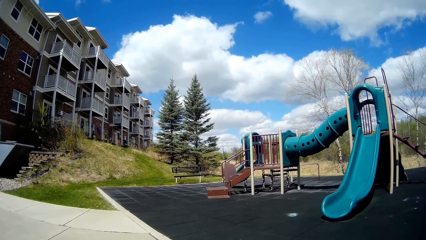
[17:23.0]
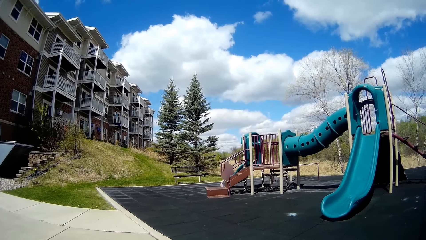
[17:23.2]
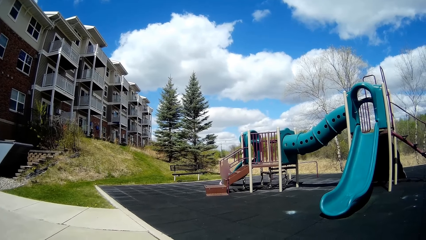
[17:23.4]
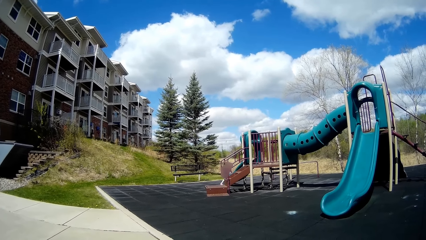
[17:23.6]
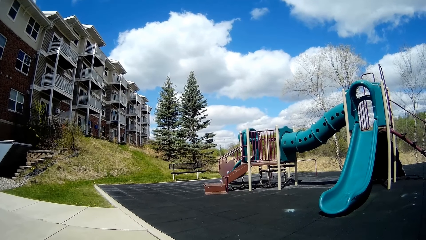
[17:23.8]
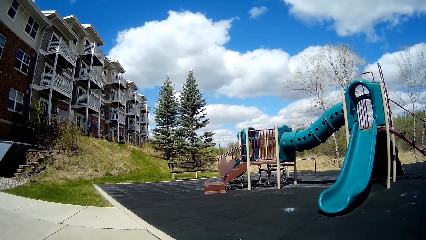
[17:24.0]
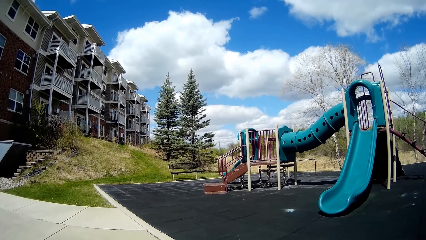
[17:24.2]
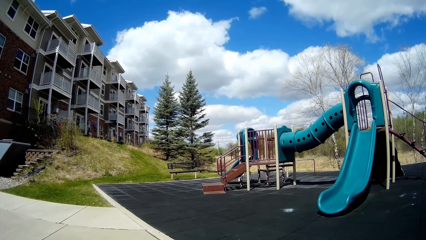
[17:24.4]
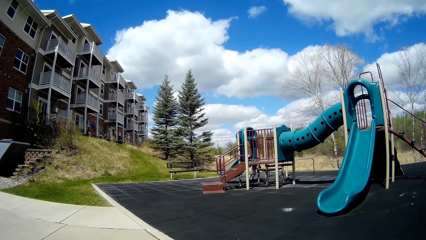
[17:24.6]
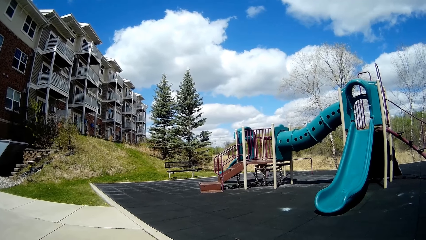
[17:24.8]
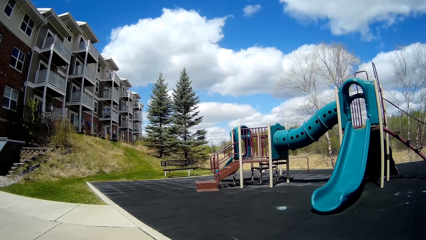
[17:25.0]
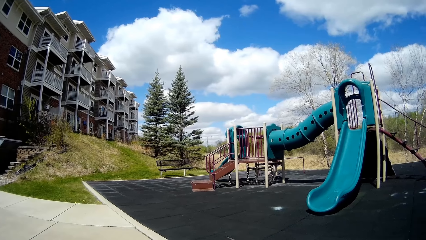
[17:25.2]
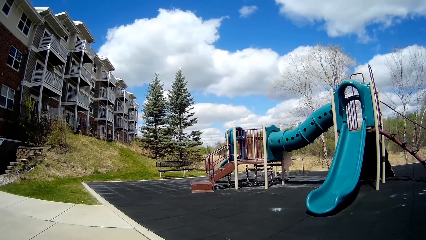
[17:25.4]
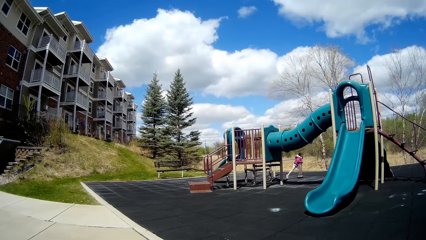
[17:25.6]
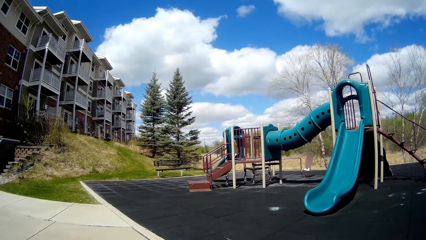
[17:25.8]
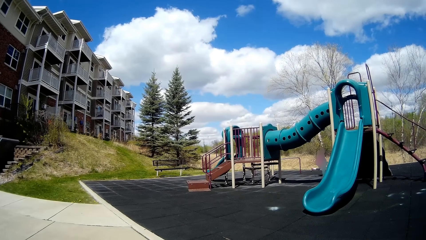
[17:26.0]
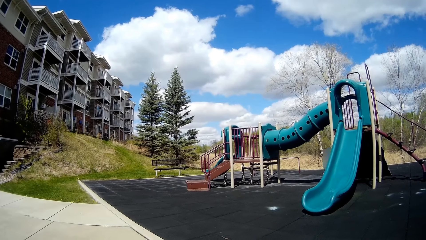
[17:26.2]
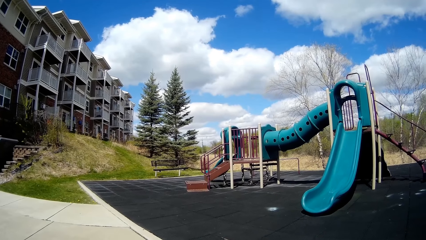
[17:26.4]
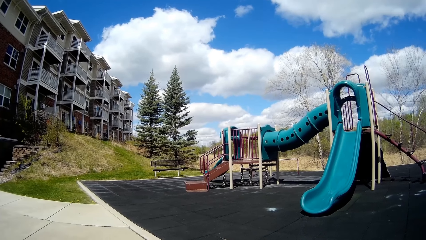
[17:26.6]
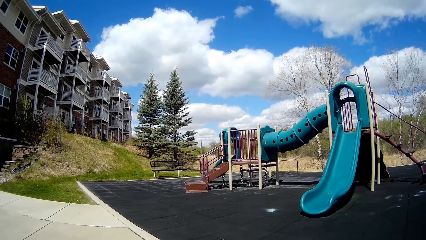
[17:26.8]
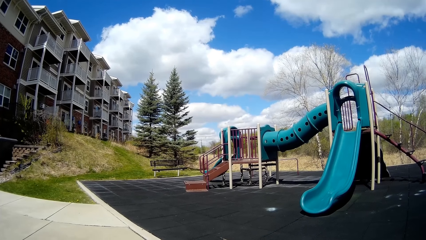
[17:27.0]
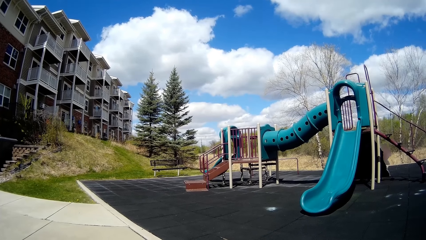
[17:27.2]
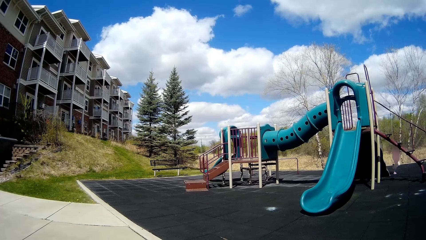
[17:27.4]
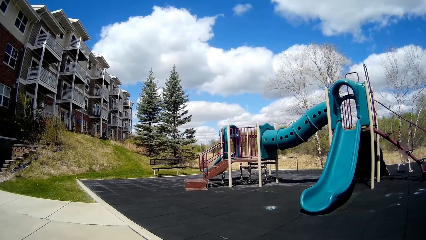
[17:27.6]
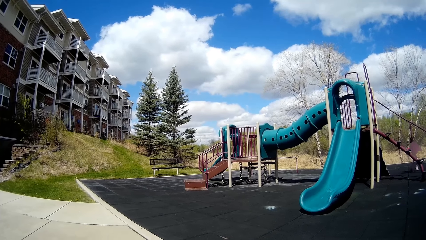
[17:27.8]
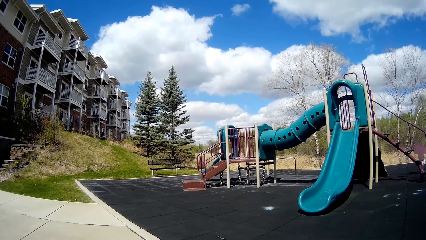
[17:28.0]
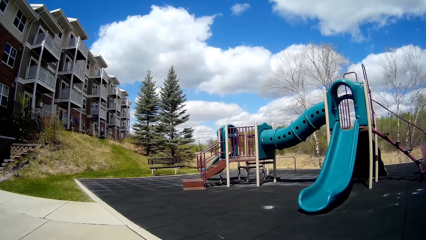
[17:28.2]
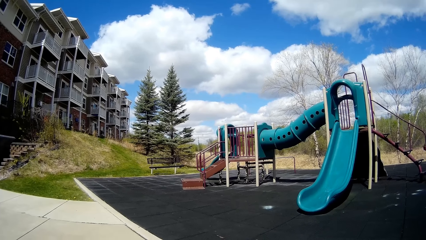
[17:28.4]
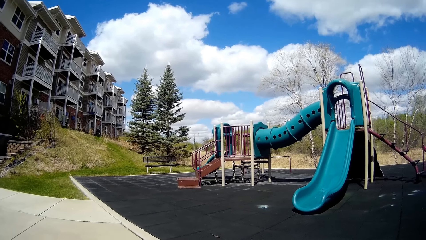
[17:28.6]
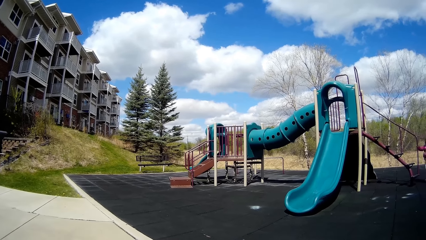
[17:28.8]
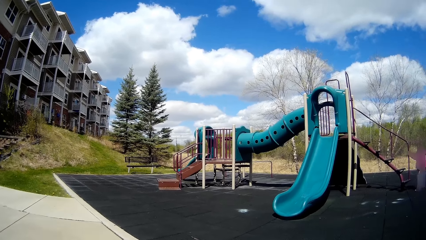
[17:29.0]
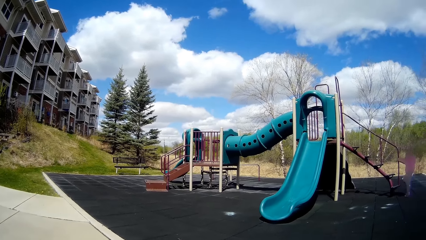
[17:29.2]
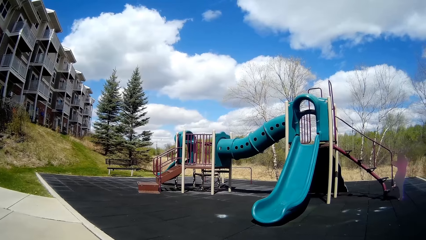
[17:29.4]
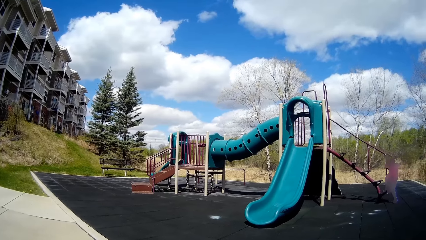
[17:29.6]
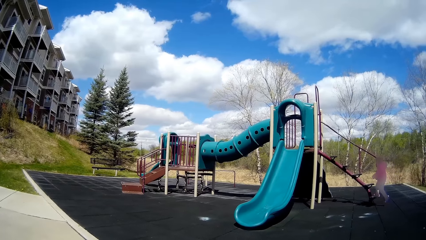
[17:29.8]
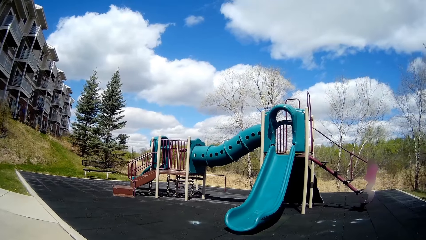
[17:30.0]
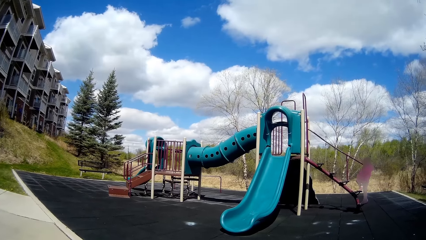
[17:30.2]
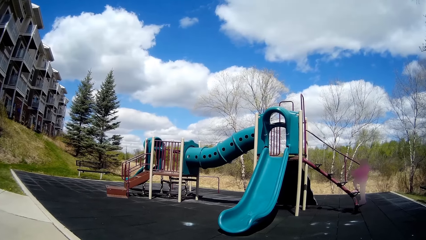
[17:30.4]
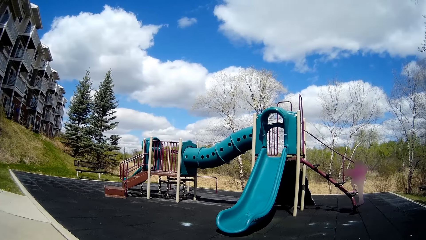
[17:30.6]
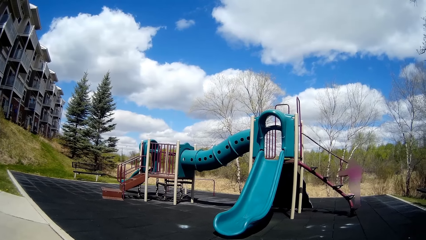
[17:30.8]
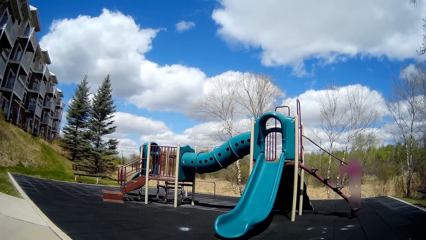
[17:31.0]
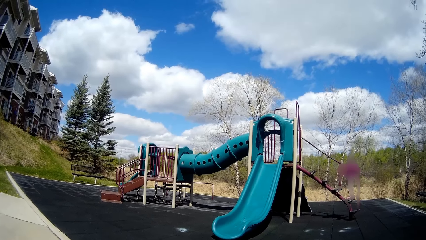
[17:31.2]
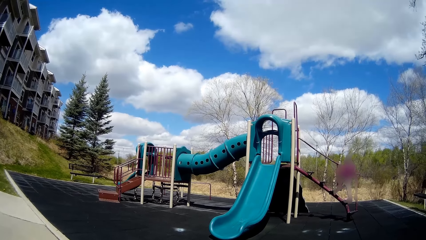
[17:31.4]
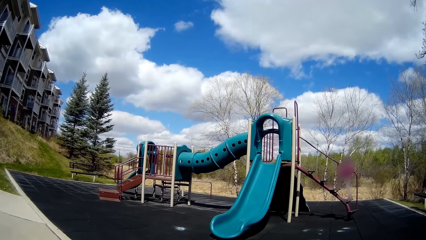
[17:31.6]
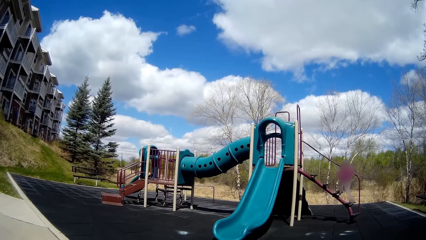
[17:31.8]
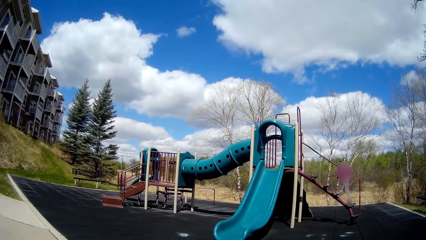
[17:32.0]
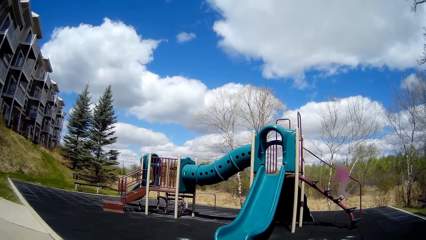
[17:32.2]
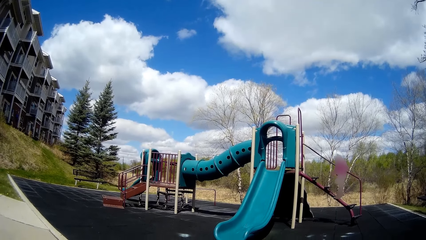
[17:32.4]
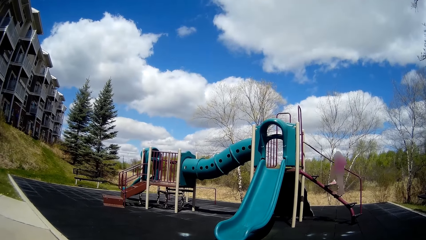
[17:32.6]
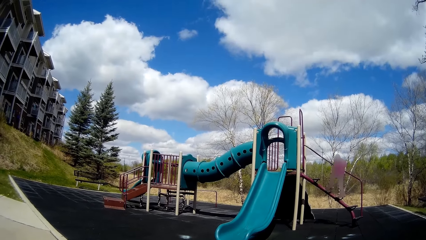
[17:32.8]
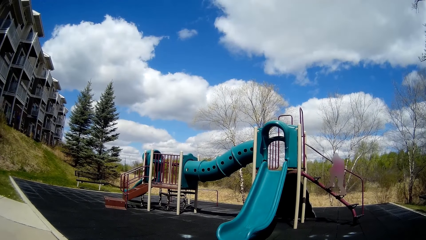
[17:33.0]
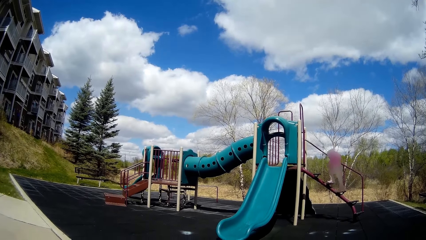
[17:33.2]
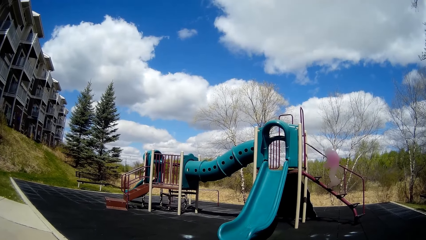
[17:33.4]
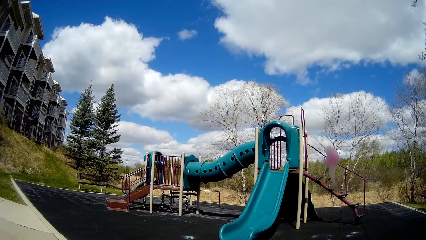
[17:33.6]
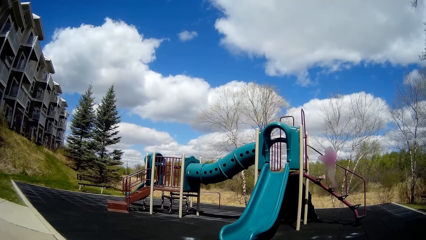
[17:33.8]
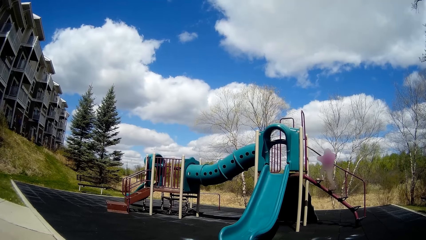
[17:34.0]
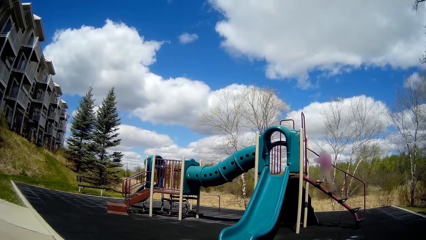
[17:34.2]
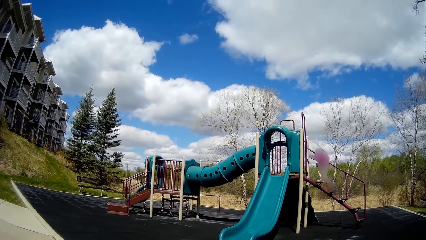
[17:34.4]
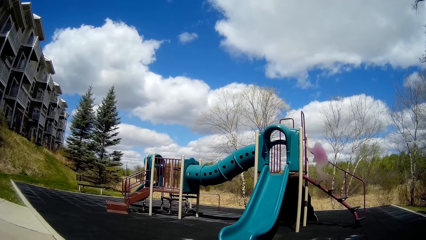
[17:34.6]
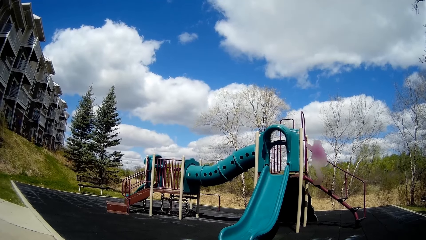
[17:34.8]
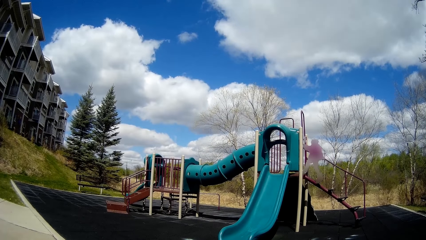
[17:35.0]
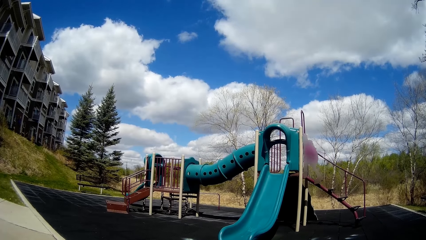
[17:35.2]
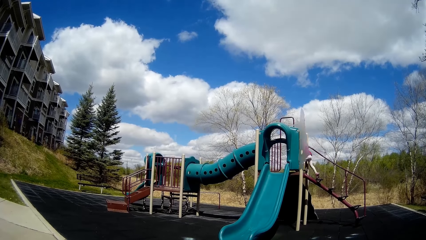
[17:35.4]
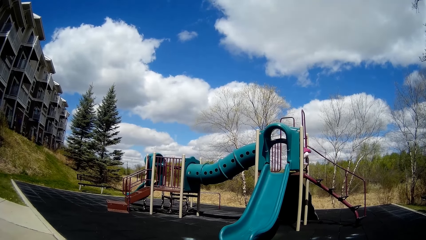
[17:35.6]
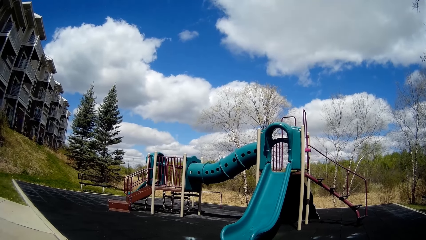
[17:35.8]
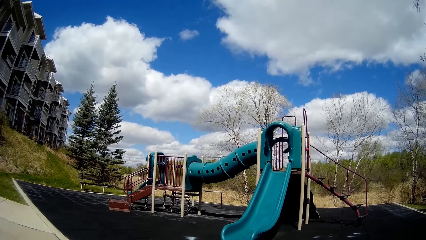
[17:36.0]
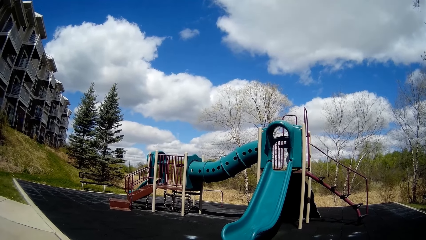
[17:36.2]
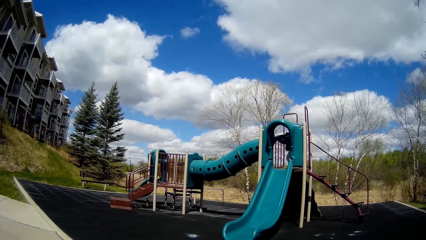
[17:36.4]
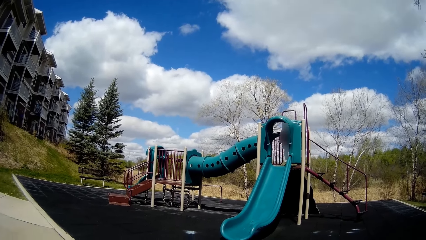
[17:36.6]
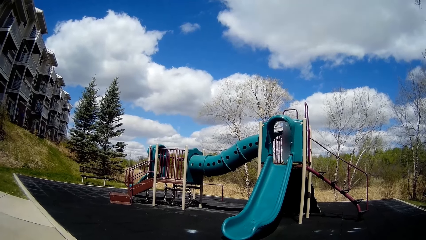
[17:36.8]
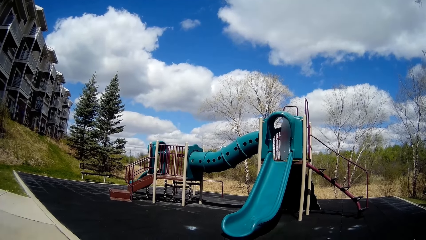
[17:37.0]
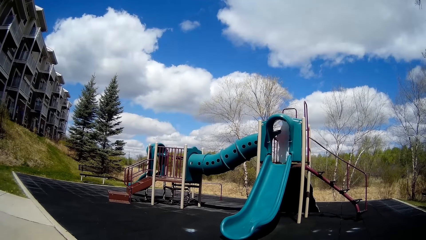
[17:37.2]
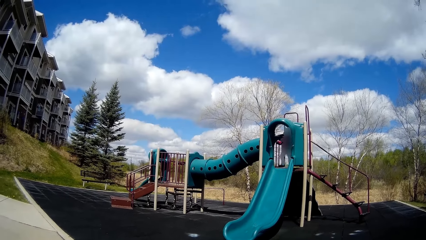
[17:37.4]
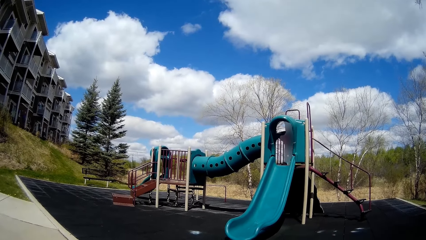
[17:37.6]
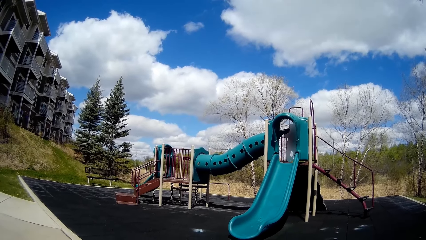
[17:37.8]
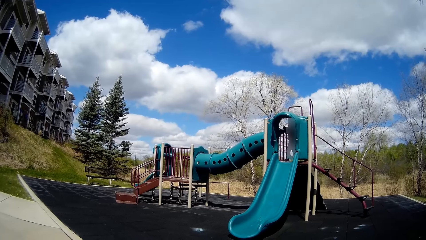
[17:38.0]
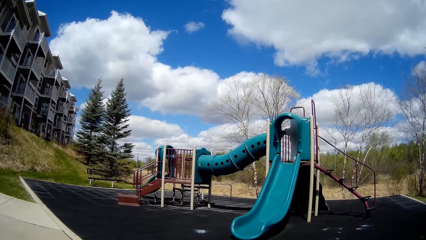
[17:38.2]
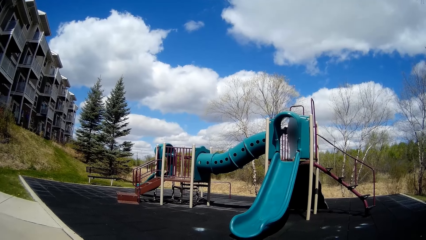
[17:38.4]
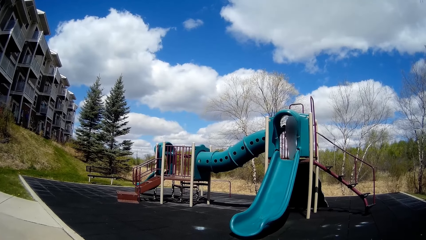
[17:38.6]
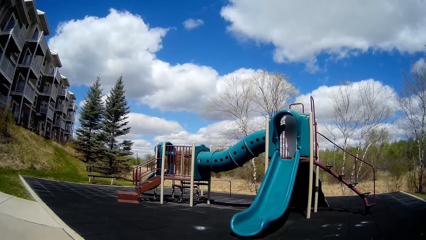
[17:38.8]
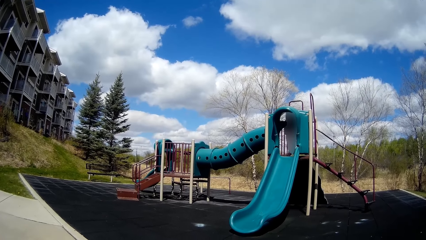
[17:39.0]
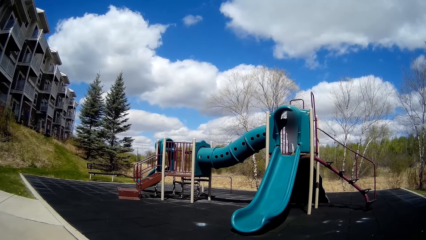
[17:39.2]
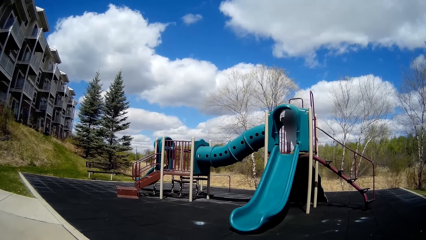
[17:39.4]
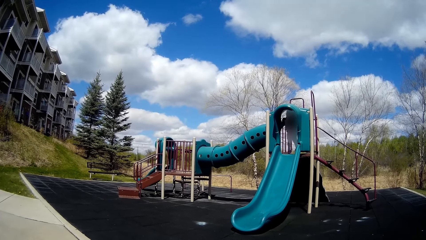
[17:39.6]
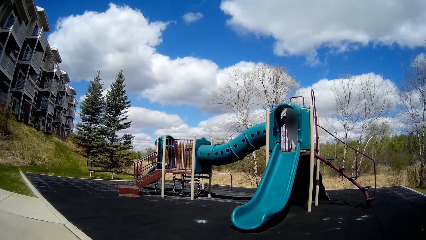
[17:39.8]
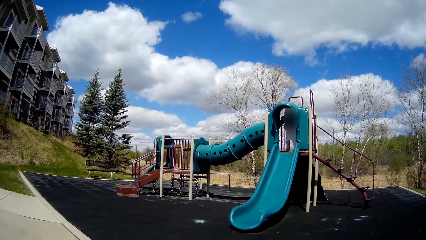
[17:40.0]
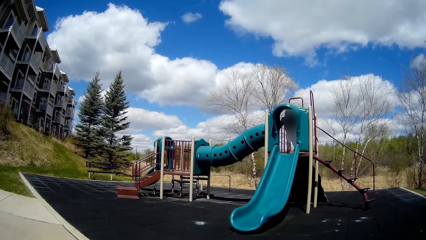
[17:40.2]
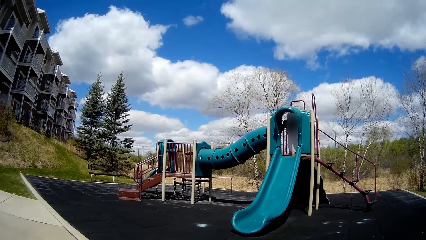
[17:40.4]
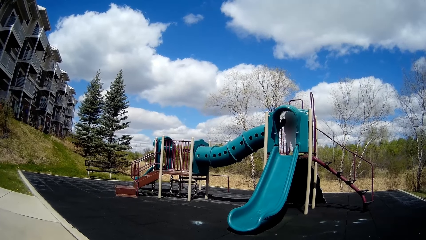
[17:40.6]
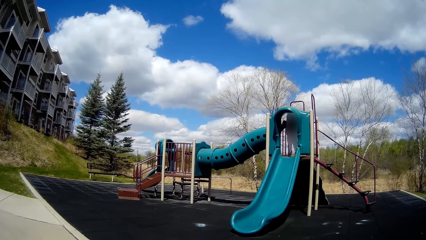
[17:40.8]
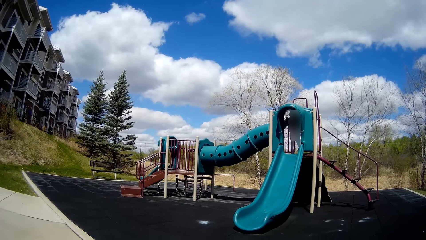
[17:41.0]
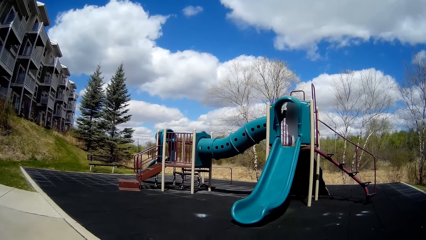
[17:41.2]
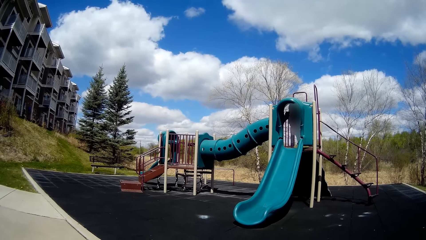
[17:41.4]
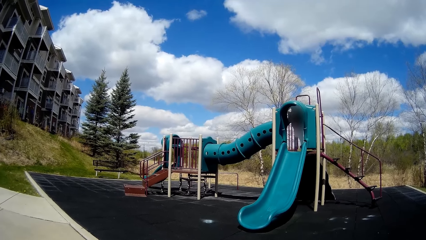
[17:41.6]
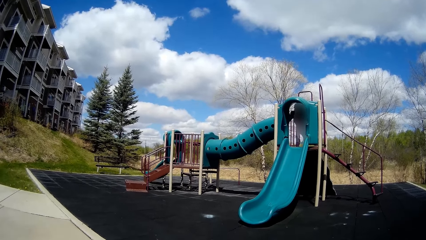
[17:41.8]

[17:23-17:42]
The girl runs to the steps on the slide and climbs.
